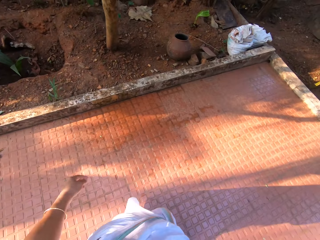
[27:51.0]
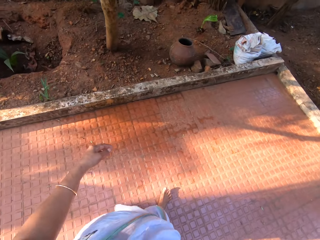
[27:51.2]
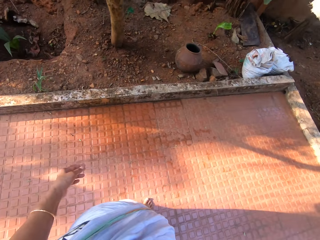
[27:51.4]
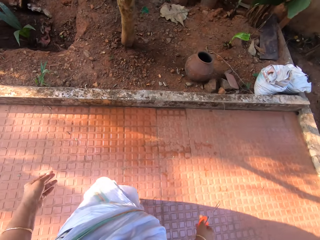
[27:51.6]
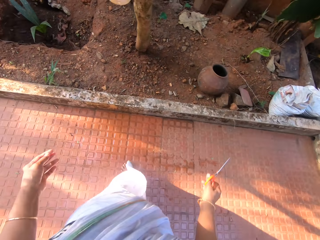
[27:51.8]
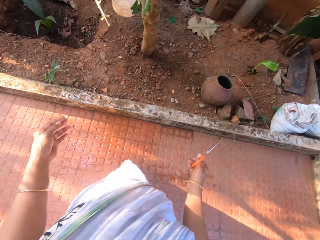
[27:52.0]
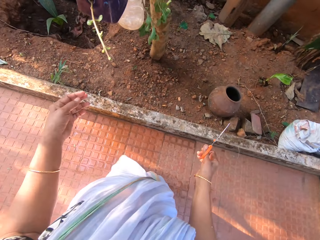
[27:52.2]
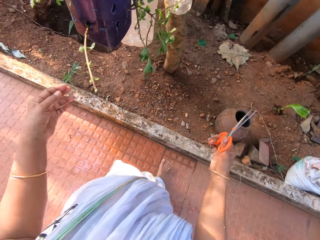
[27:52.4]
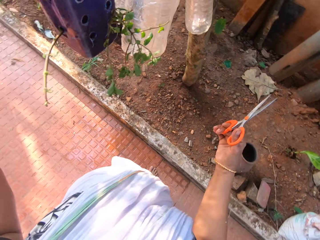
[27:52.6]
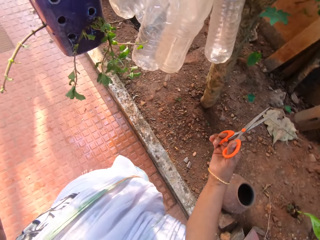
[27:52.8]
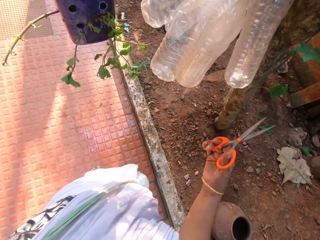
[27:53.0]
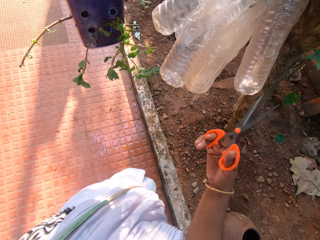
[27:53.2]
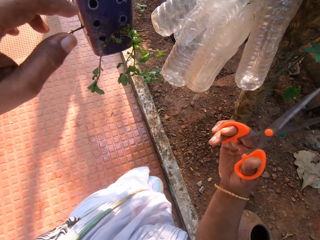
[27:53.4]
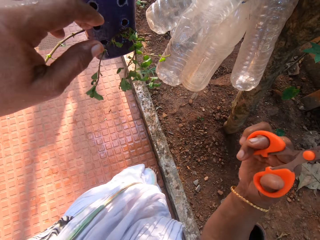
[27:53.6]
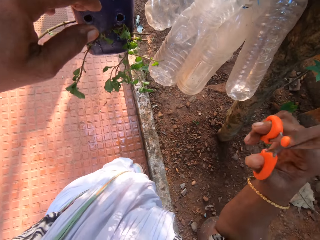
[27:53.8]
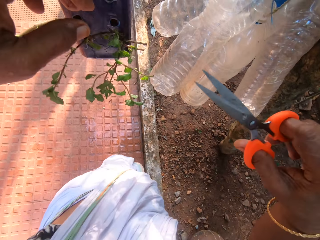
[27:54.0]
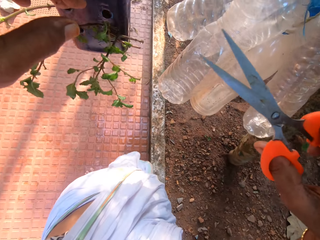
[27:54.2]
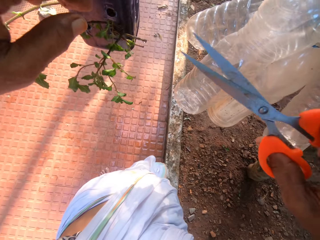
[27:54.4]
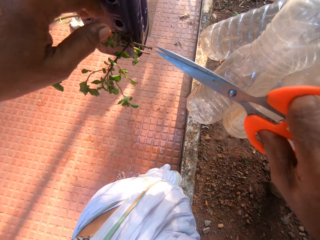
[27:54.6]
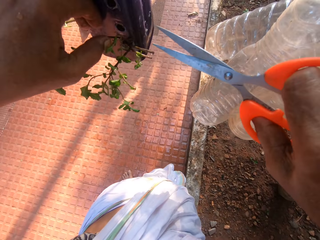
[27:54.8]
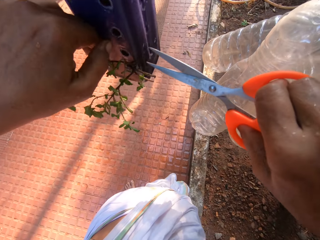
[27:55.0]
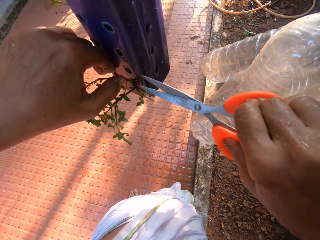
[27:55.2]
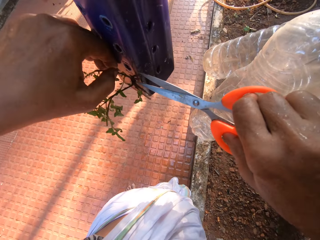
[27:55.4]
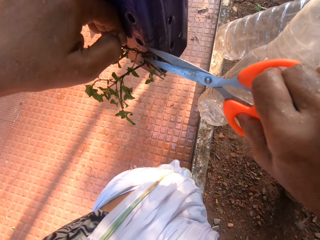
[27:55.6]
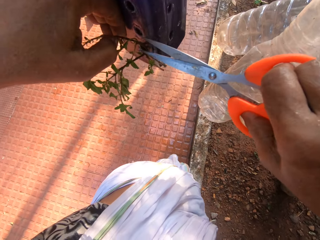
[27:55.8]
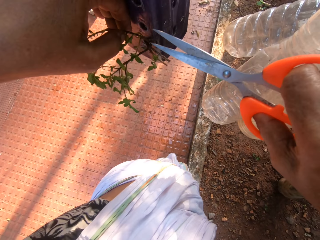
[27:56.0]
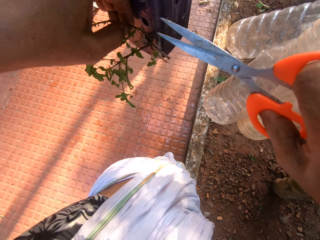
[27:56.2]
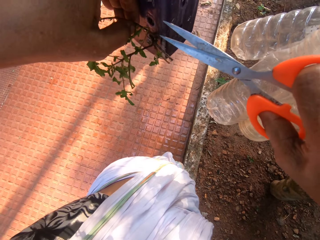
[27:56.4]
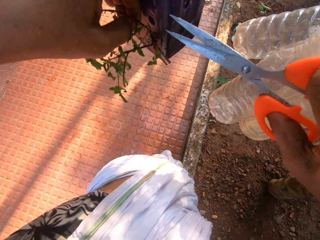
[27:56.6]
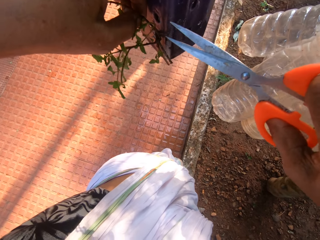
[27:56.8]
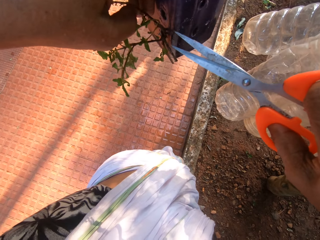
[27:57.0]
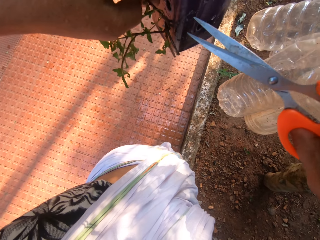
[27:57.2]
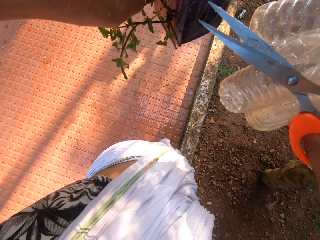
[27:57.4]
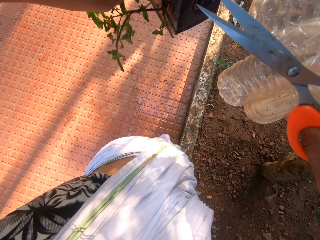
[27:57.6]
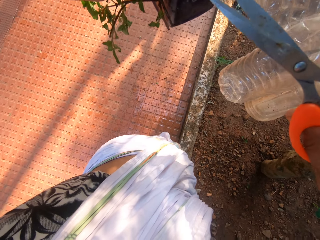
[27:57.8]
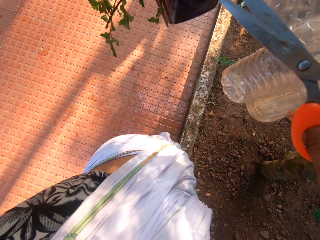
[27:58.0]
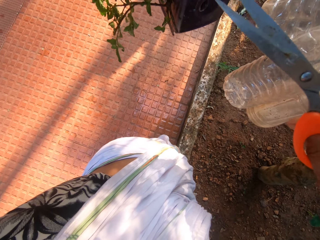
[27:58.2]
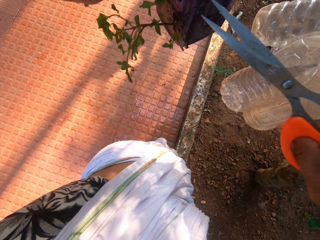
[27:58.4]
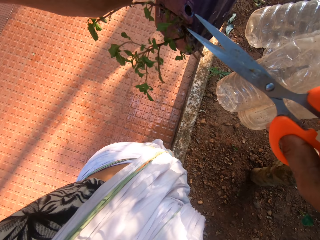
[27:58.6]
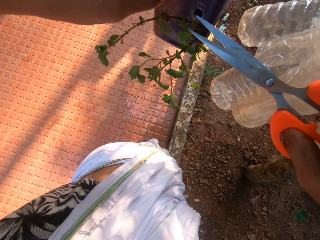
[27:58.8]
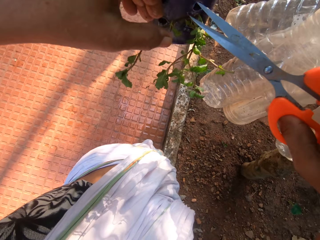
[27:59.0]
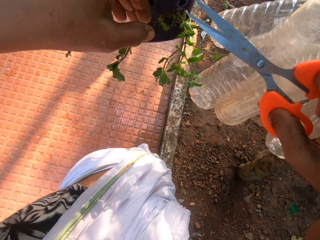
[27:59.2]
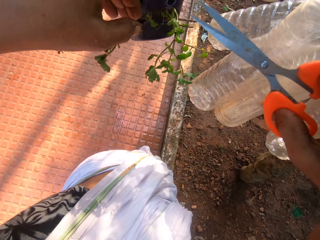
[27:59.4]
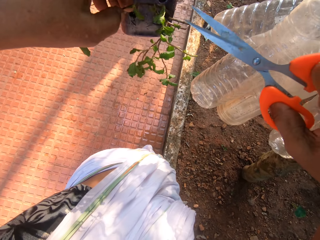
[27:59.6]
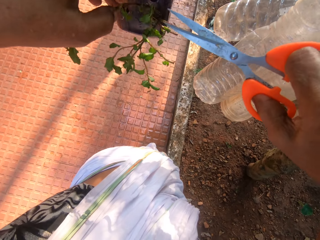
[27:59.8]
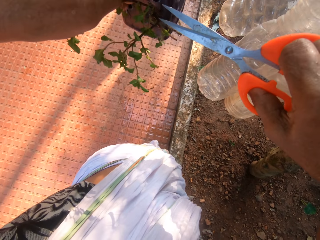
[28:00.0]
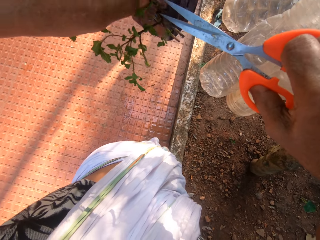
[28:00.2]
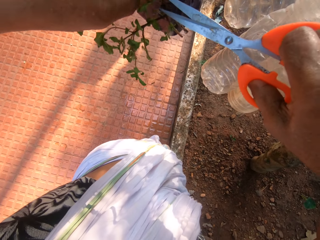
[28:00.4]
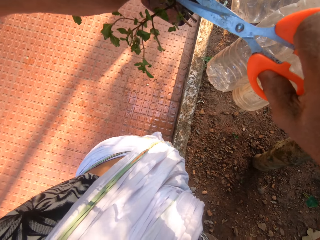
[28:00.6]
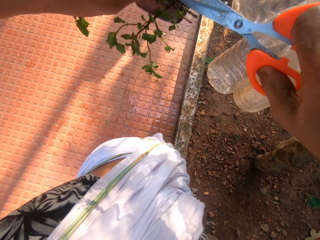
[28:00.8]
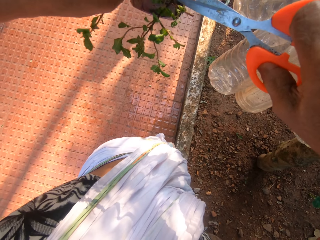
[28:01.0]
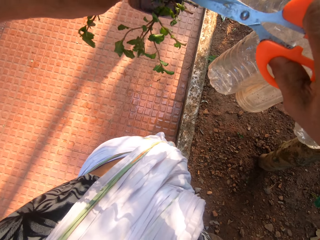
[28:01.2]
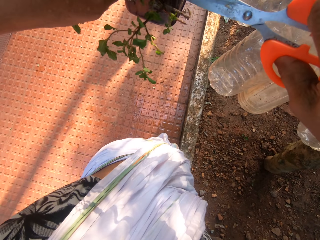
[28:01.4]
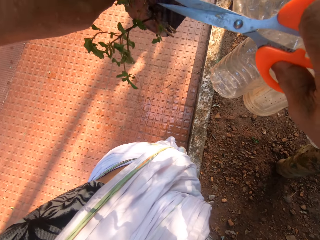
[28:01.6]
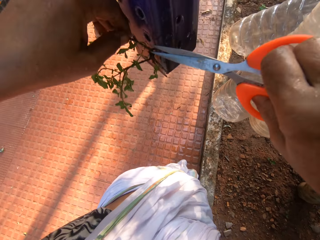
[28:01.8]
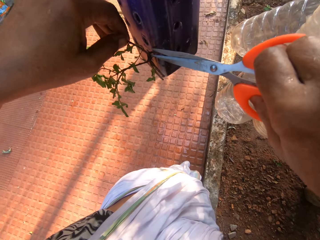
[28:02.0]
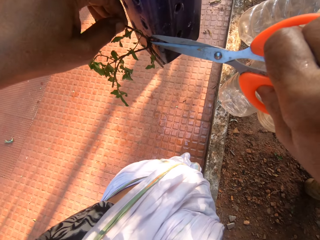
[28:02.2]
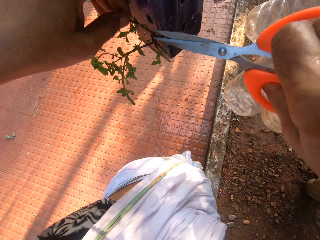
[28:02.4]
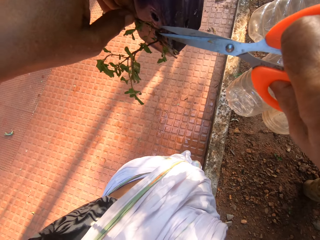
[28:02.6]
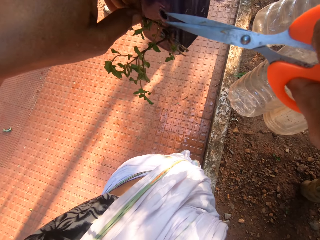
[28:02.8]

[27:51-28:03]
The camera wearer holds plants with a hand.

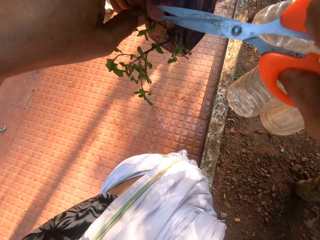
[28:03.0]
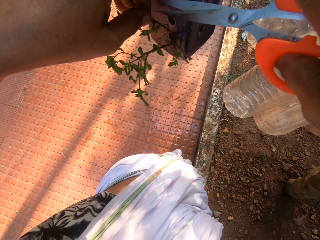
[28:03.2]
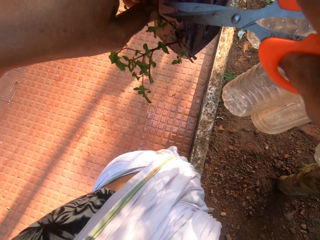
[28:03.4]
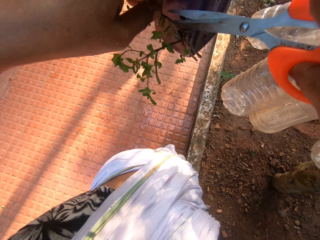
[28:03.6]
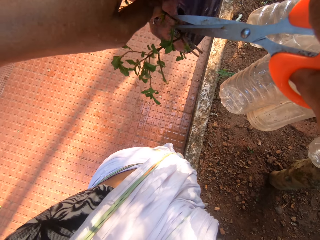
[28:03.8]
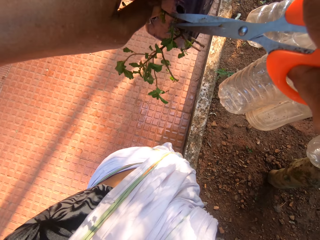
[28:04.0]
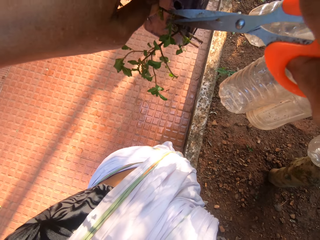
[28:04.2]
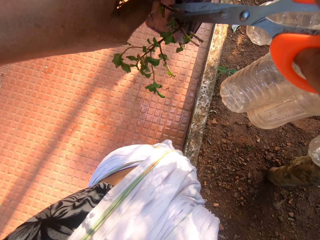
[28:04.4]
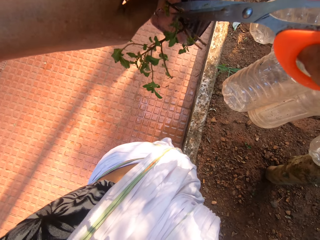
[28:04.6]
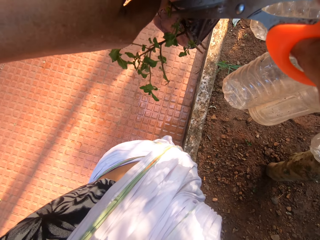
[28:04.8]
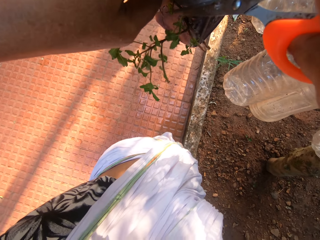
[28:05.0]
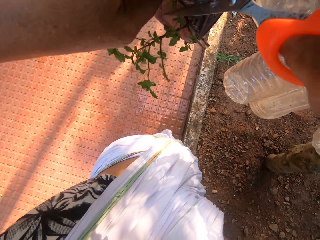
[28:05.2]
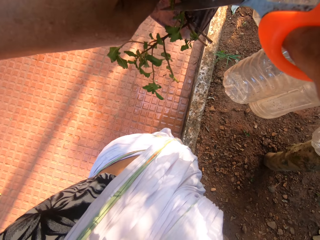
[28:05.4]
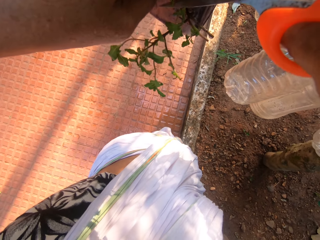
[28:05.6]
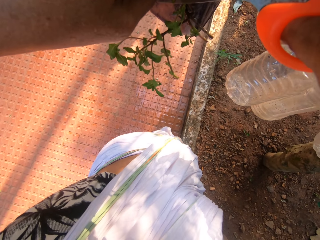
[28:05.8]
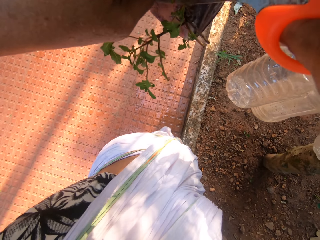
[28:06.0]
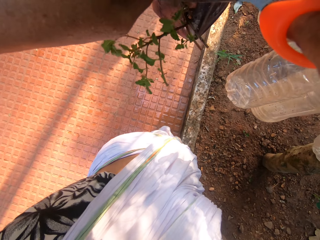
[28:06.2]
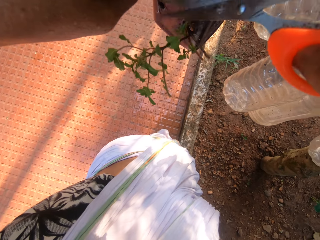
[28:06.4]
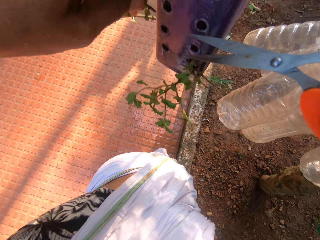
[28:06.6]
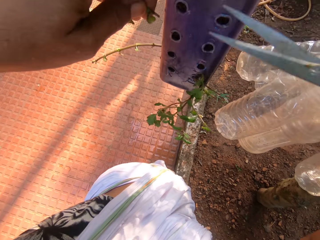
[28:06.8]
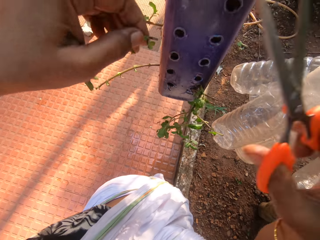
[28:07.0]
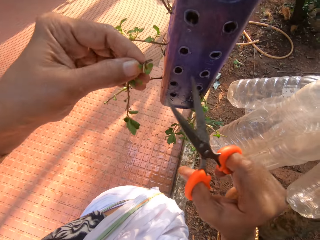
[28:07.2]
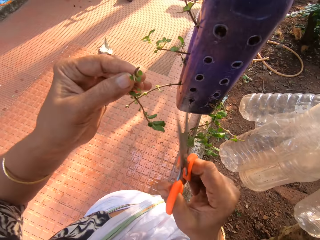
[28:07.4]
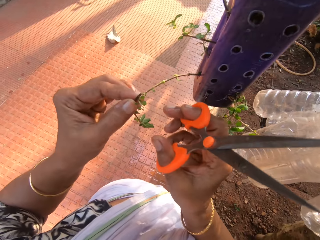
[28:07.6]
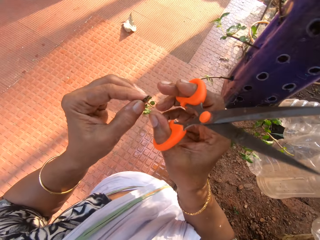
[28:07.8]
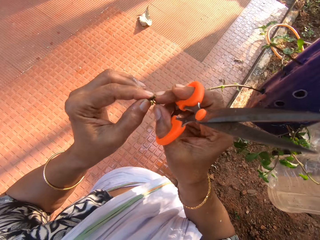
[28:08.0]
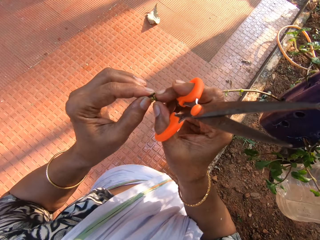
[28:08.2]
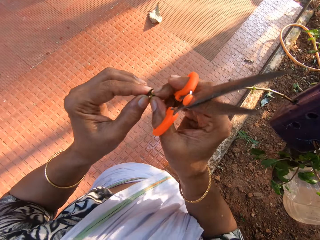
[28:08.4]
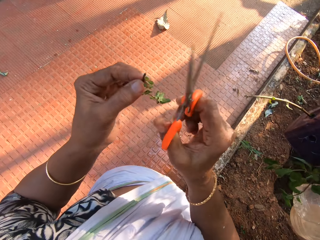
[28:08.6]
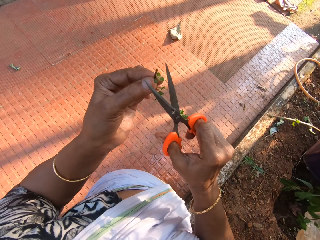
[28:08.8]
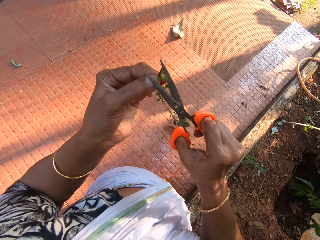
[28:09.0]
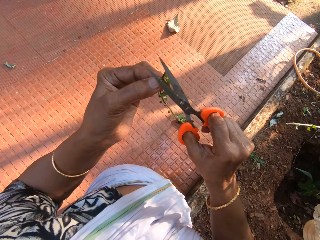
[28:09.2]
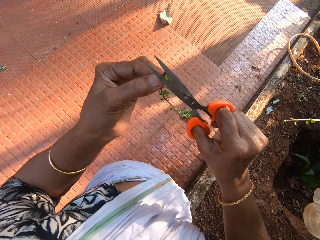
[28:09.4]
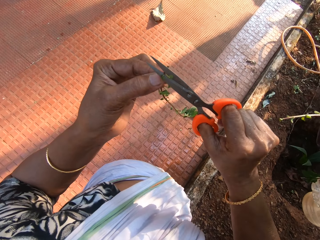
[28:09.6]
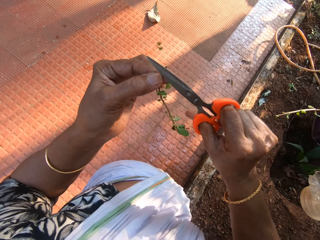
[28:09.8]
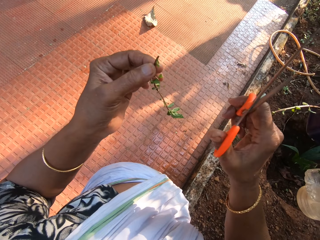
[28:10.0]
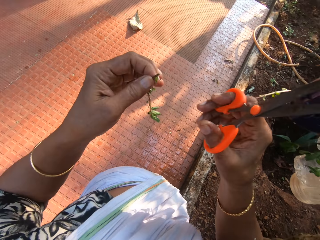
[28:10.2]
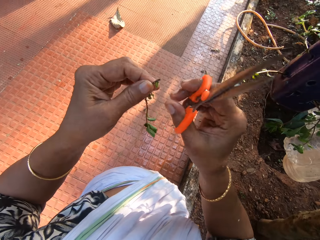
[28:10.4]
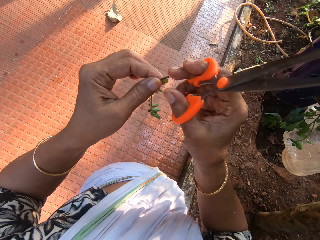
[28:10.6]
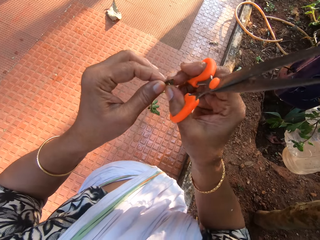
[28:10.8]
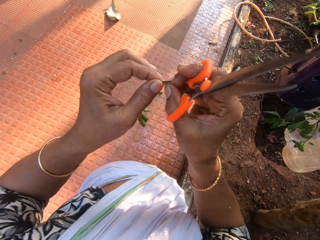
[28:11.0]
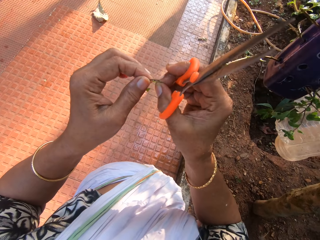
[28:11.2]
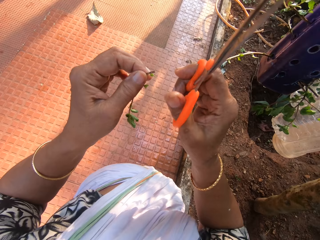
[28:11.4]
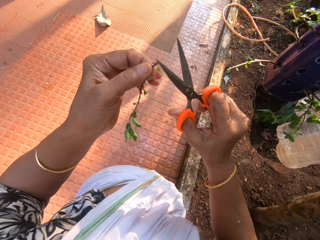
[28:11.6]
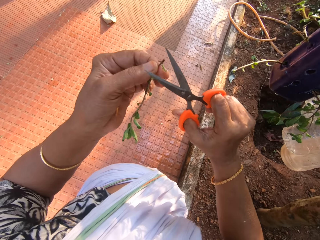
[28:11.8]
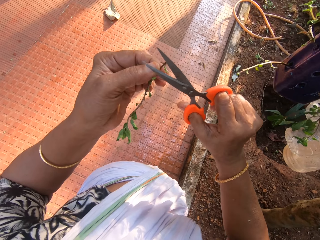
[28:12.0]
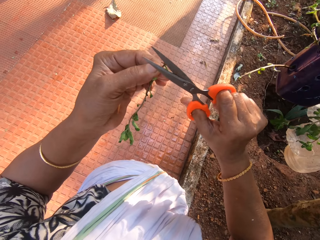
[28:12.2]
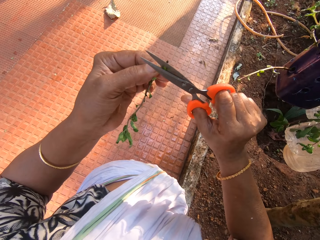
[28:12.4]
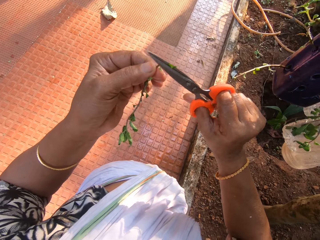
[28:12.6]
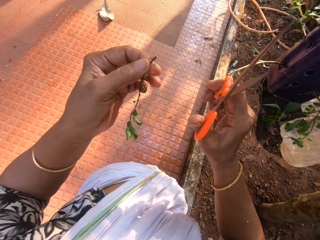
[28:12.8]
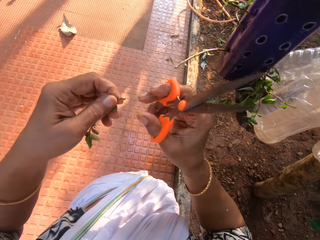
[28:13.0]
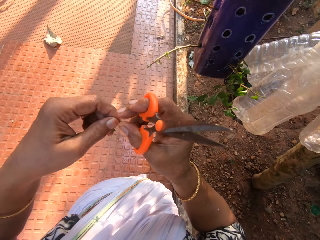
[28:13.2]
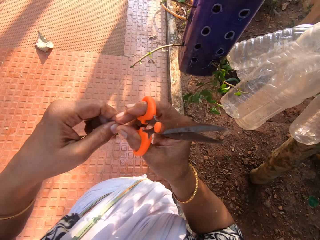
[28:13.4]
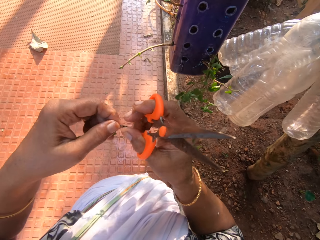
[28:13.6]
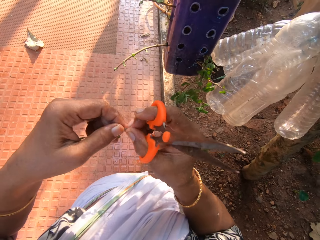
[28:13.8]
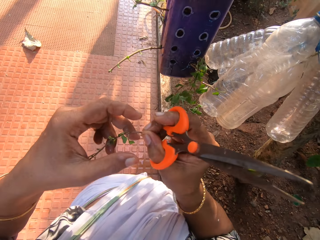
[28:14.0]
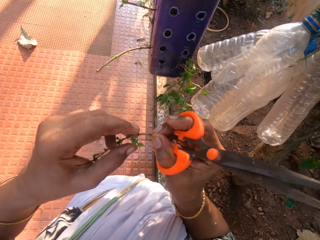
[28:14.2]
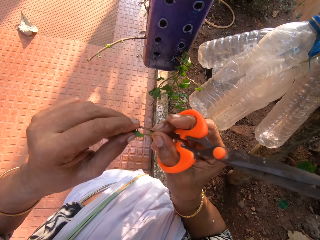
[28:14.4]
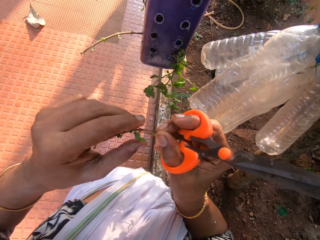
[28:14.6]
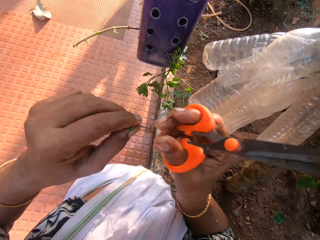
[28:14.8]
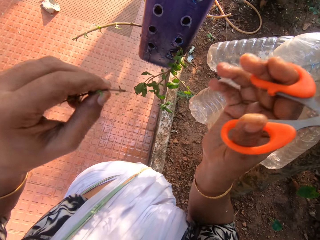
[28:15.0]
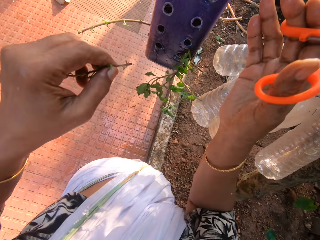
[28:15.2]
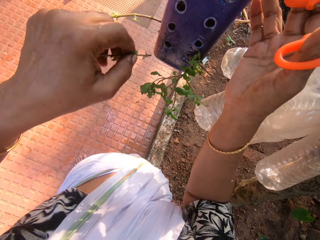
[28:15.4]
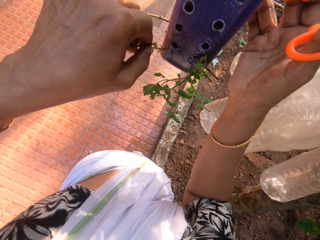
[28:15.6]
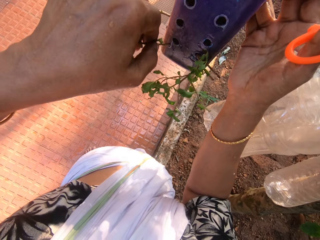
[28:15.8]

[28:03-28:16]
The camera wearer prunes the plants with scissors. She holds the plants with hands. She cuts the plant in her left hand with the scissors in her right hand. She holds the plants with a hand. She prunes the plants with the scissors. She holds the plant with the other hand. She holds the plant with the left hand.
